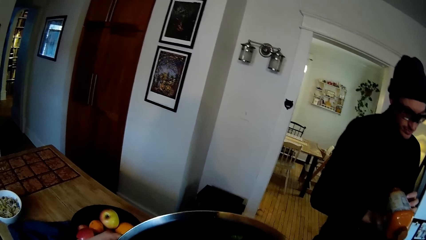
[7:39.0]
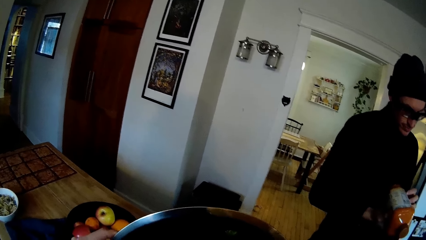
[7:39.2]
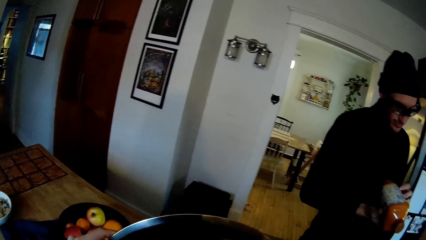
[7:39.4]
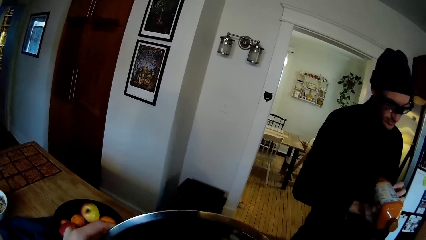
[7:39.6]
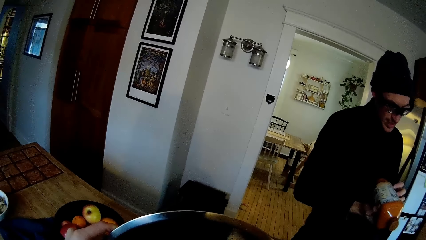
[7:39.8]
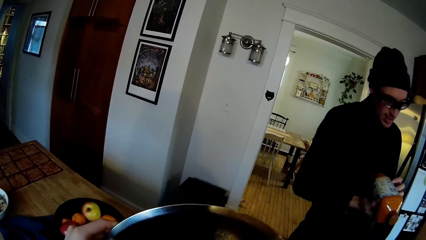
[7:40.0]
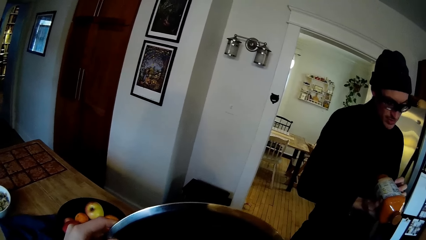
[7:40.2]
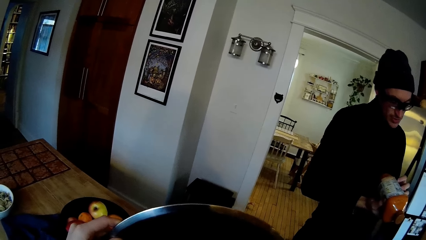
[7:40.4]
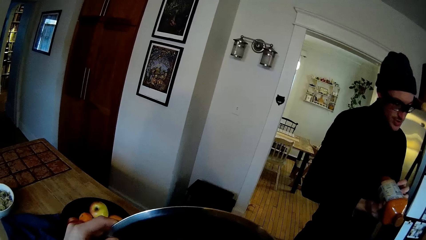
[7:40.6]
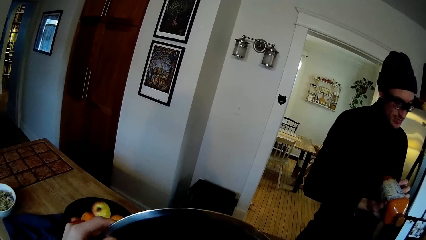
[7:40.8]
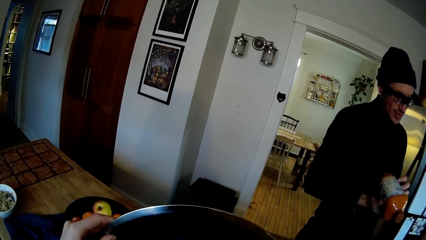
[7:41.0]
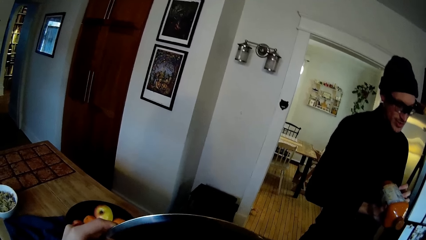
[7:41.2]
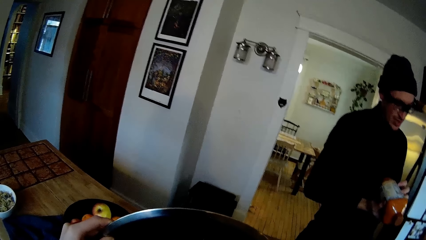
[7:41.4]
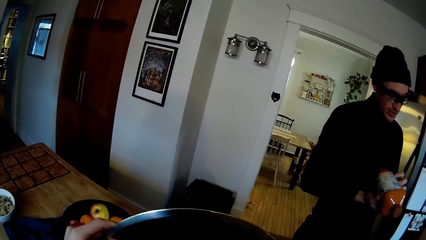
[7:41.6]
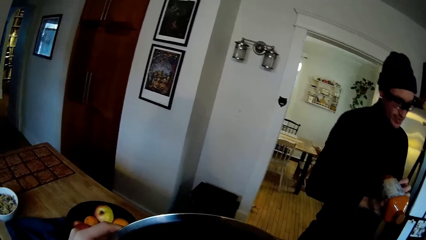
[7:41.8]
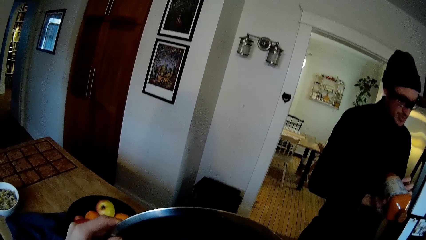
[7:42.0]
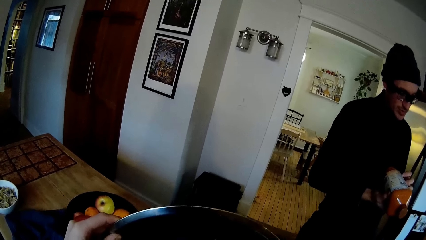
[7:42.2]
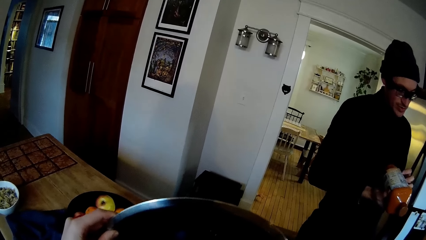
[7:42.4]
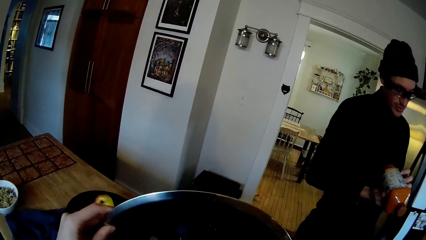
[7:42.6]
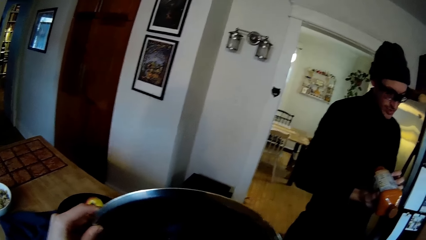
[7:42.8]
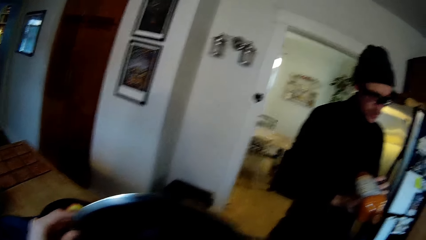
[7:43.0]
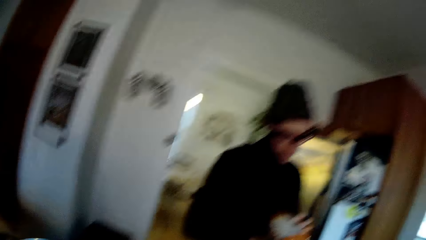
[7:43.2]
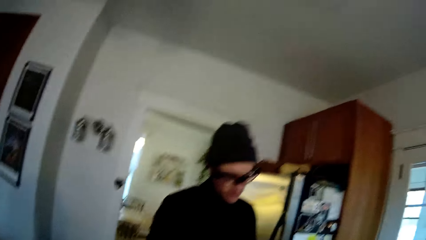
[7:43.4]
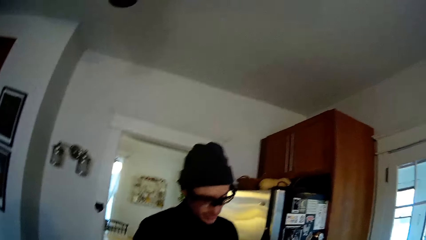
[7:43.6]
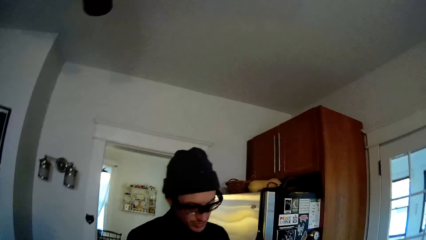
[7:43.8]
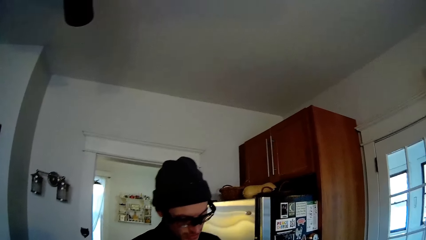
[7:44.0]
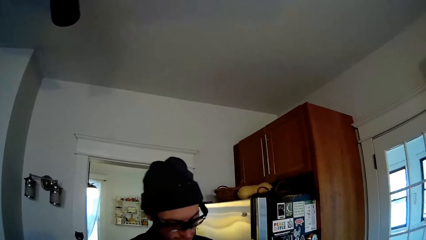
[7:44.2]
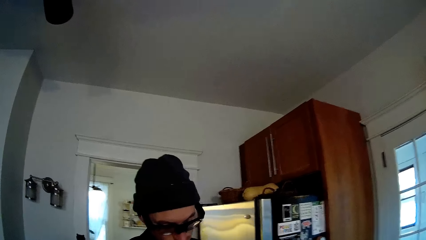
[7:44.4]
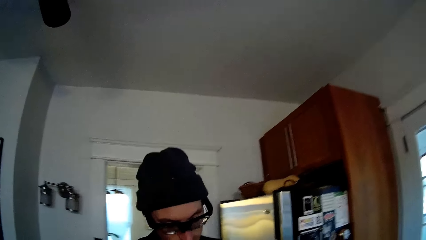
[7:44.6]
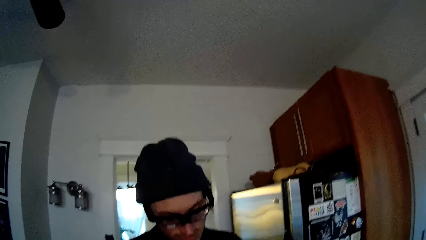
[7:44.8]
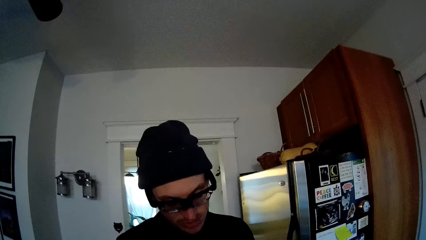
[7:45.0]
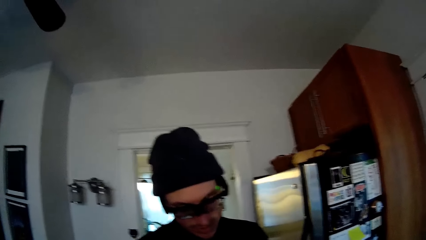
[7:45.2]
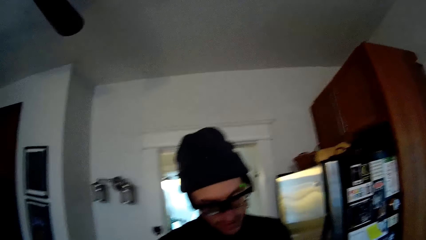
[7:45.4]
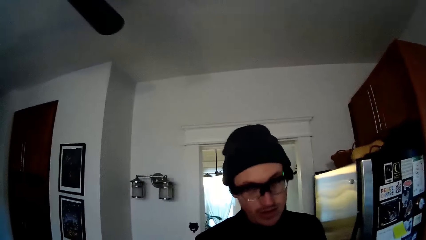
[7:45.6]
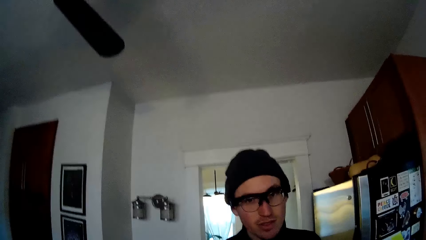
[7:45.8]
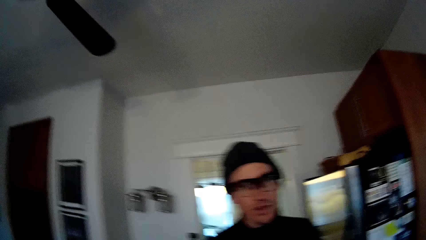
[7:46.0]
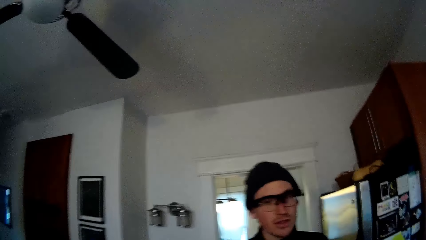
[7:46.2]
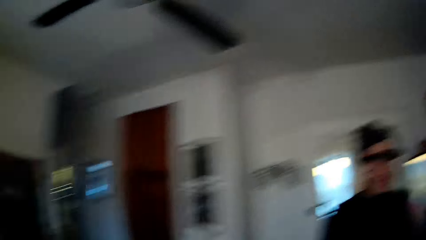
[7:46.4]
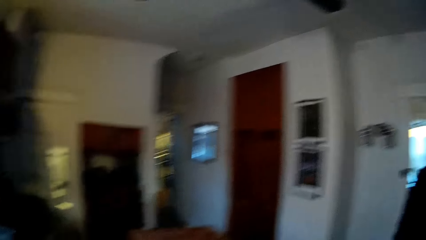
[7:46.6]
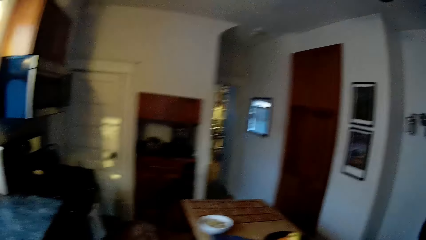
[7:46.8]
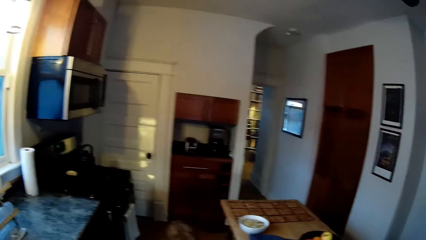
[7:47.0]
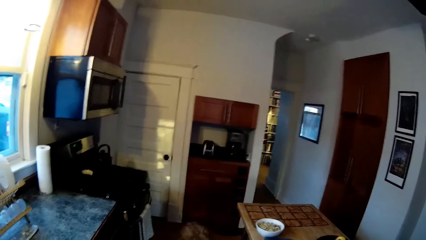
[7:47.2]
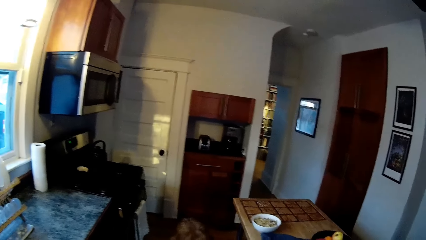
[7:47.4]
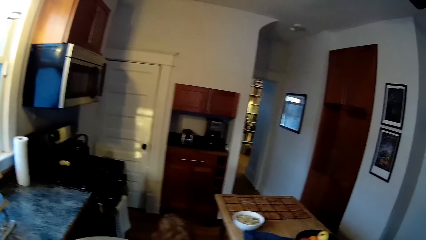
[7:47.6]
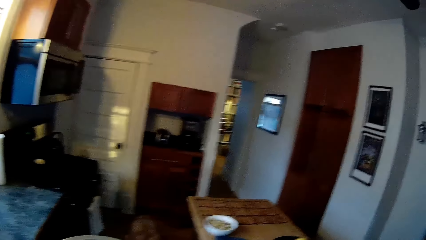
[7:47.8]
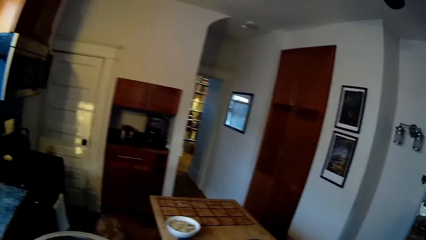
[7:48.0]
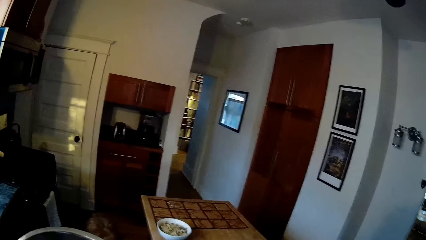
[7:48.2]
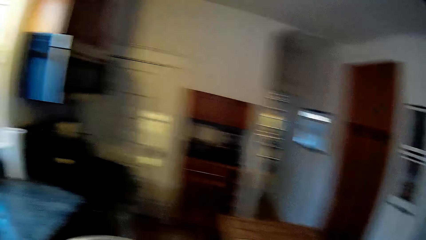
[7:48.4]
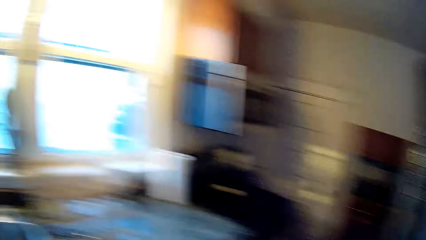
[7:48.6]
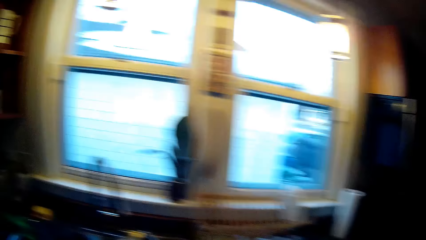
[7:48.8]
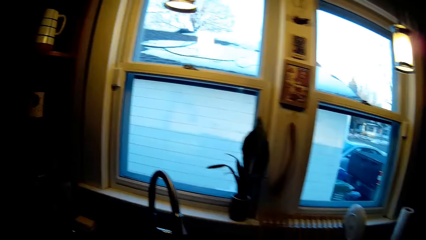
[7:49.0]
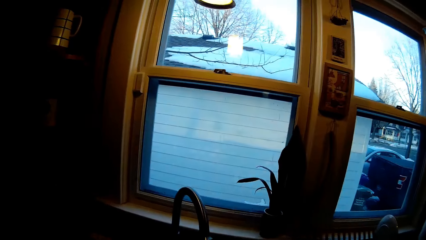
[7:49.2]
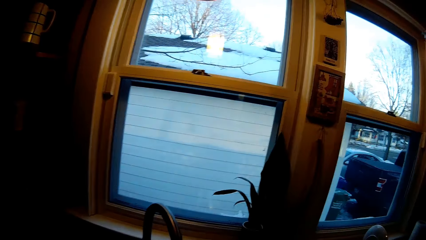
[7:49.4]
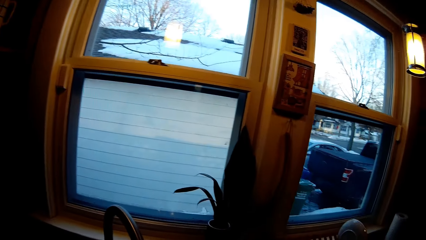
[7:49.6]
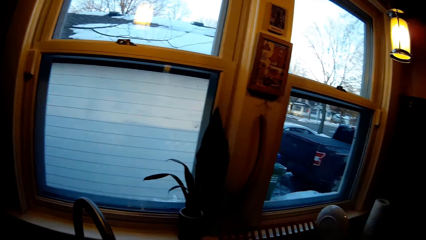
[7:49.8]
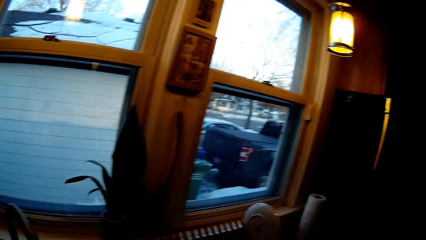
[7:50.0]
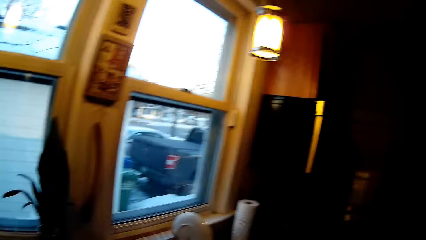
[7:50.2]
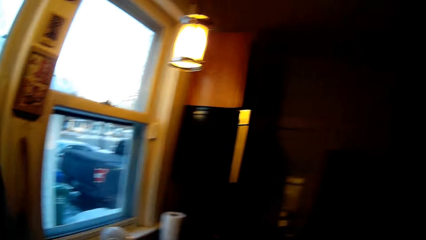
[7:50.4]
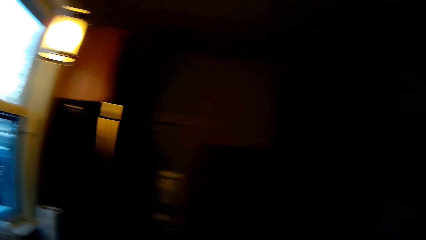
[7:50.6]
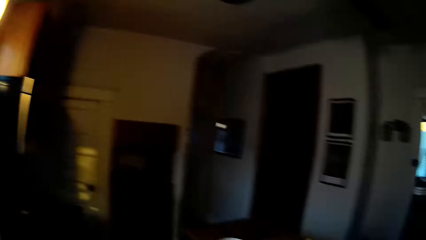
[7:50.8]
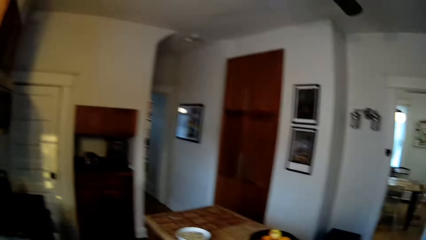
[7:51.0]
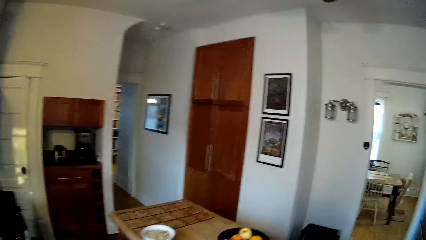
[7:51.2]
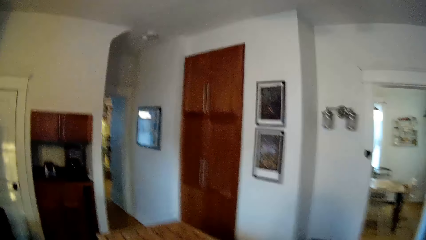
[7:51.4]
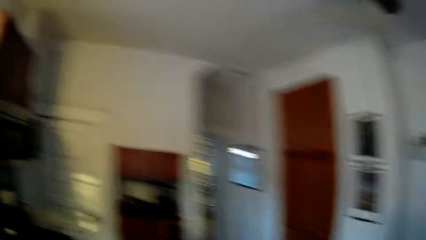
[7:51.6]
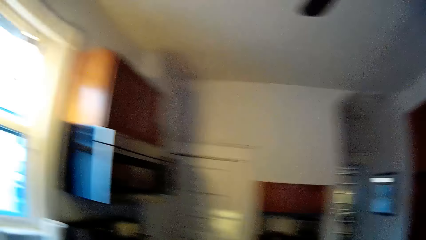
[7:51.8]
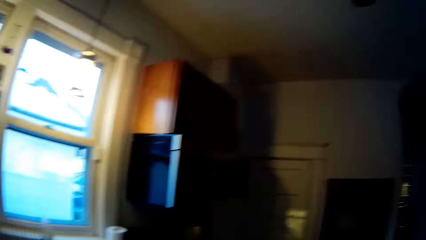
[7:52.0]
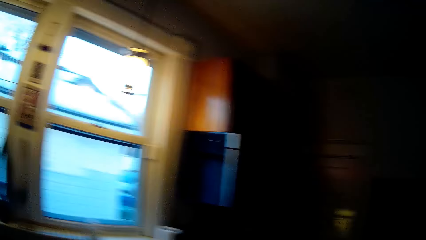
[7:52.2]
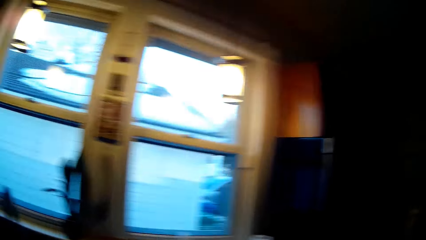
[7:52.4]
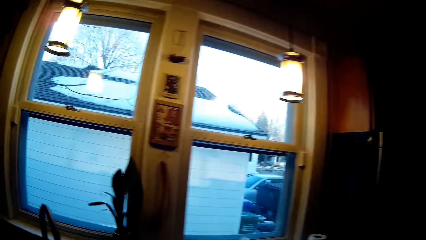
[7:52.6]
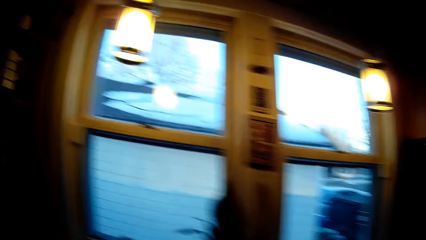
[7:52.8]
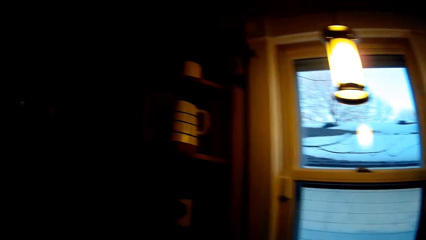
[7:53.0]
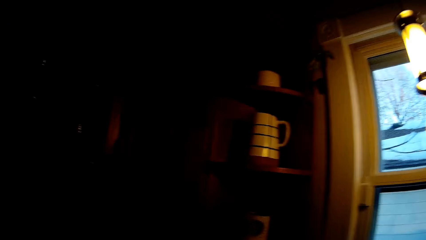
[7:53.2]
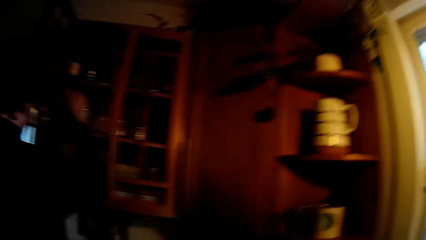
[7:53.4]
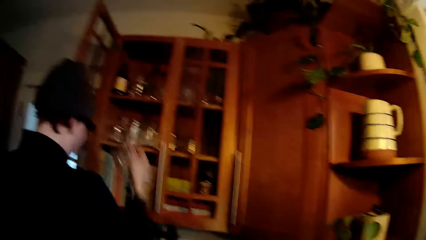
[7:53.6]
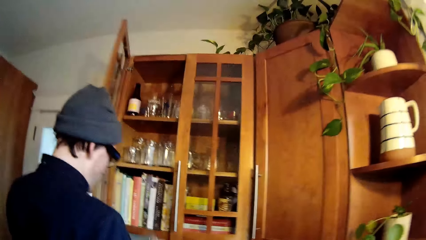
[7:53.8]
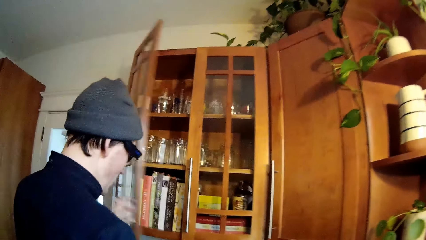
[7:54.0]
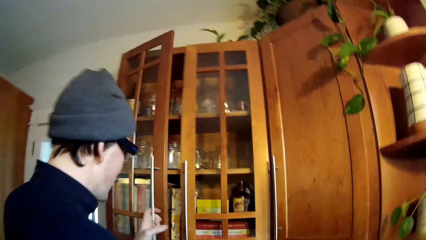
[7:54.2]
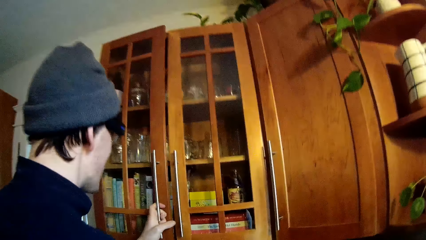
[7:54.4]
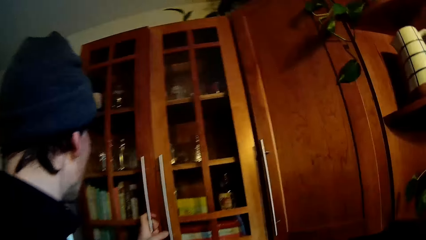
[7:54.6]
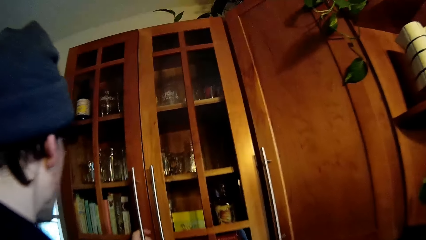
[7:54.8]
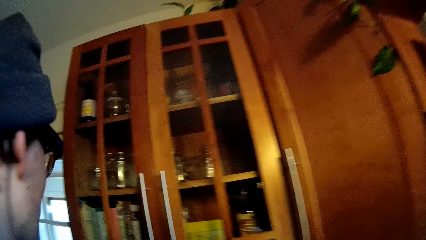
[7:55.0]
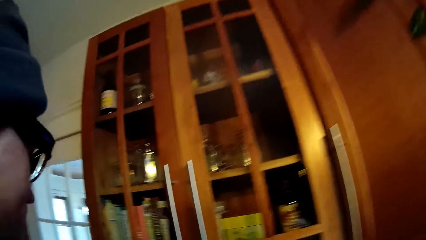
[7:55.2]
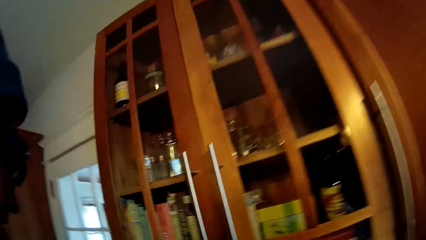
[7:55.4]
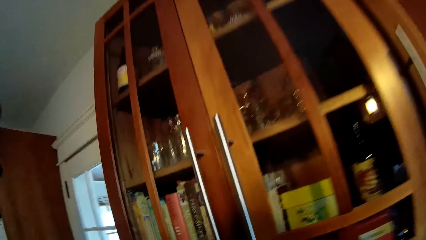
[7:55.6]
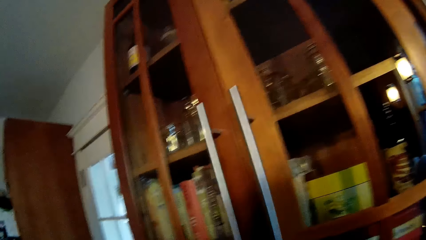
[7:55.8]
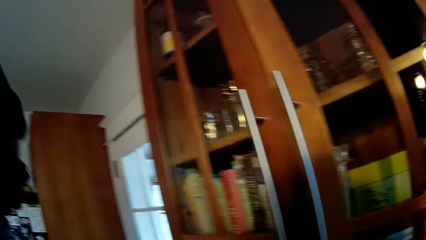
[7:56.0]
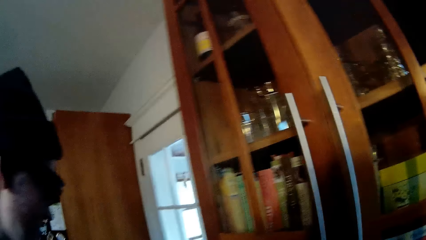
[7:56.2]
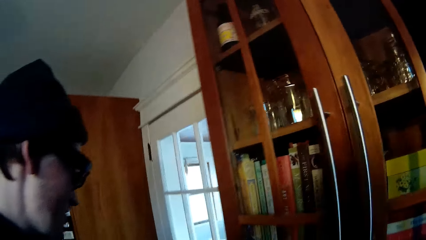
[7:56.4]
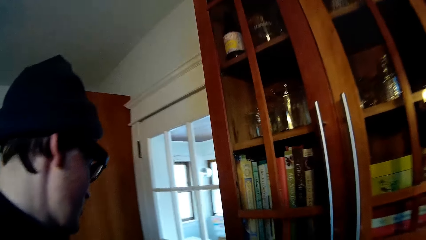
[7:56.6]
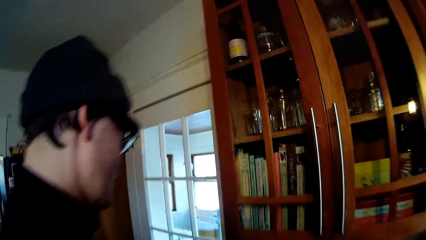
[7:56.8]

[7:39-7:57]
The camera wearer walks towards a male. They walk around the kitchen. They do something. They walk around the kitchen. The male picks a cup from a cupboard with his right hand. The male closes the cupboard with his left hand. The male converses with the camera wearer.
